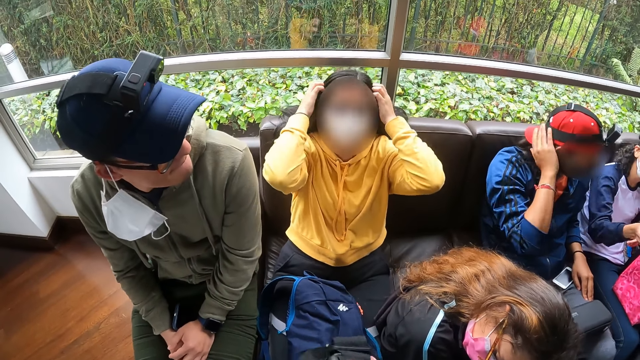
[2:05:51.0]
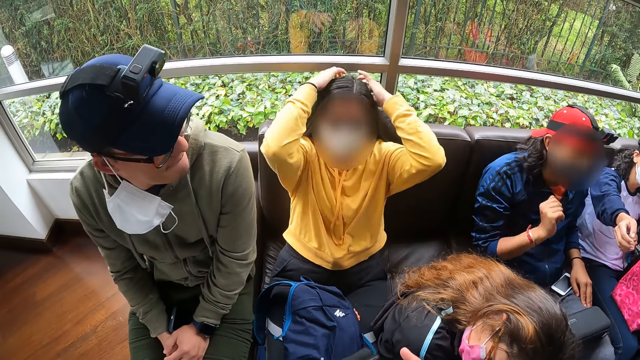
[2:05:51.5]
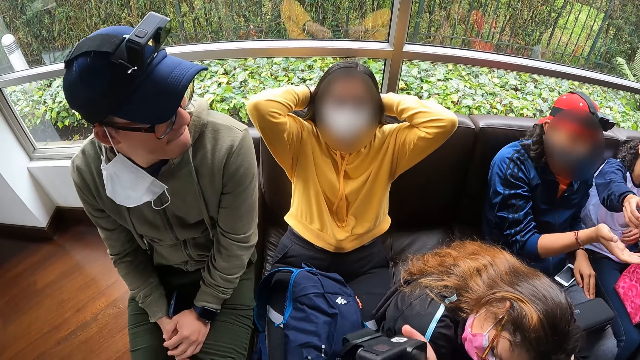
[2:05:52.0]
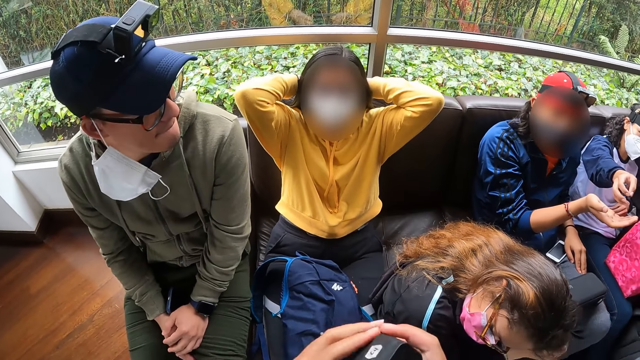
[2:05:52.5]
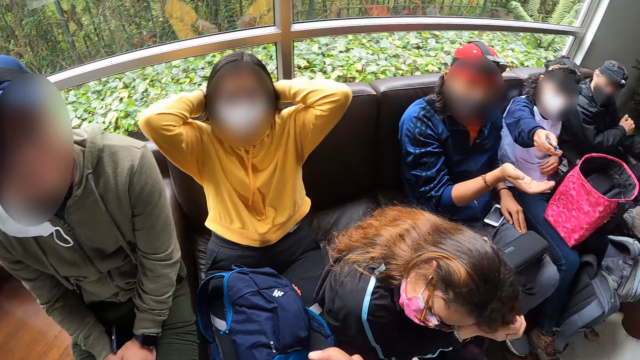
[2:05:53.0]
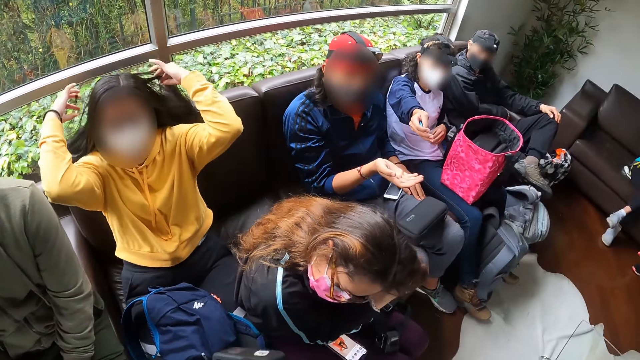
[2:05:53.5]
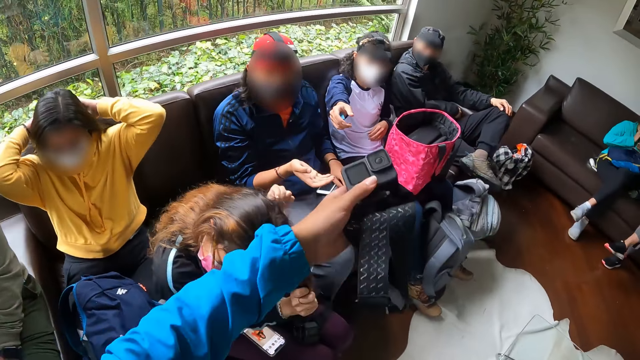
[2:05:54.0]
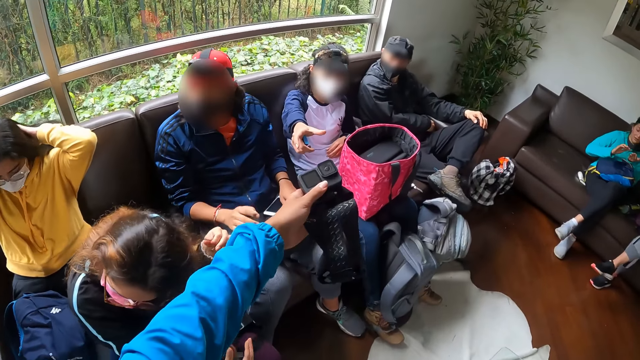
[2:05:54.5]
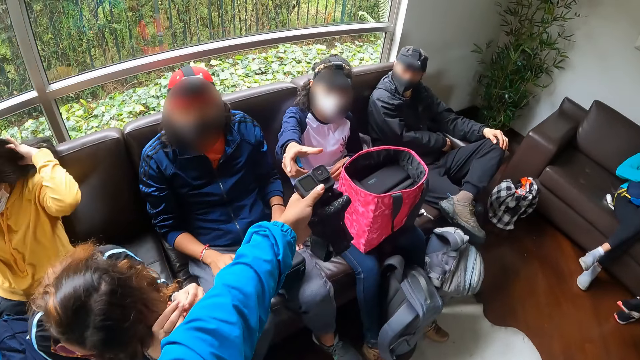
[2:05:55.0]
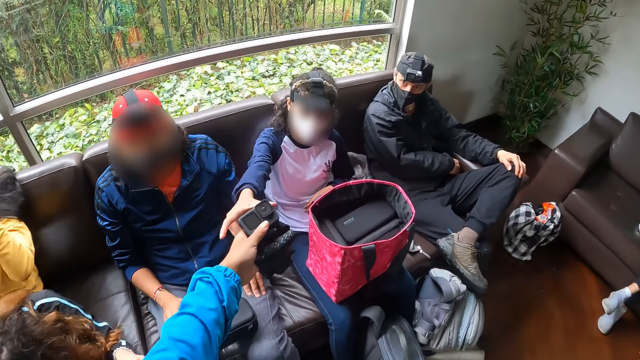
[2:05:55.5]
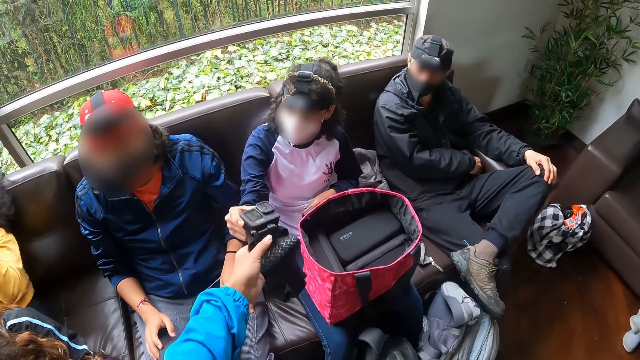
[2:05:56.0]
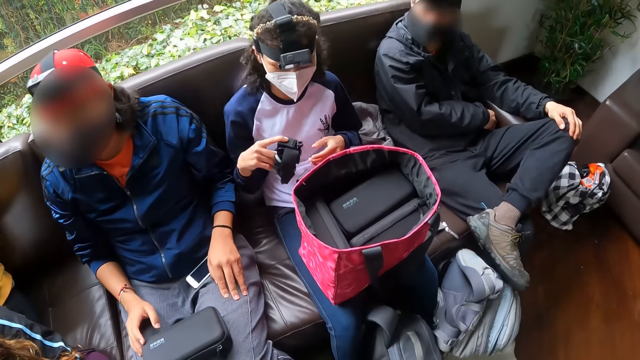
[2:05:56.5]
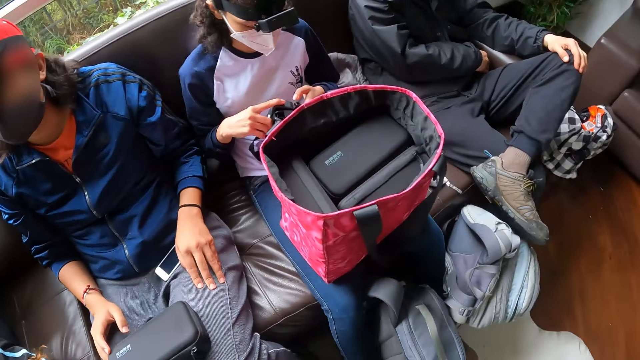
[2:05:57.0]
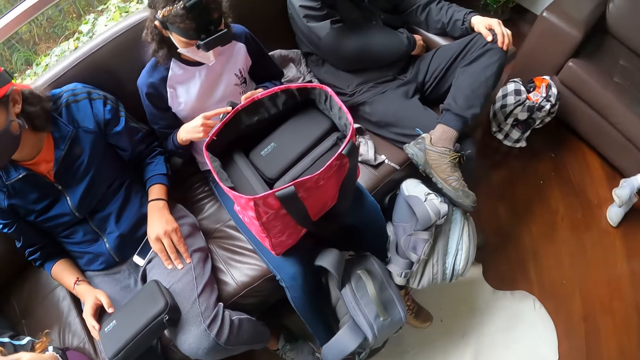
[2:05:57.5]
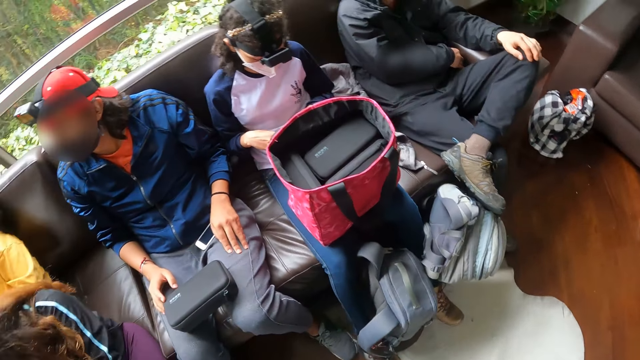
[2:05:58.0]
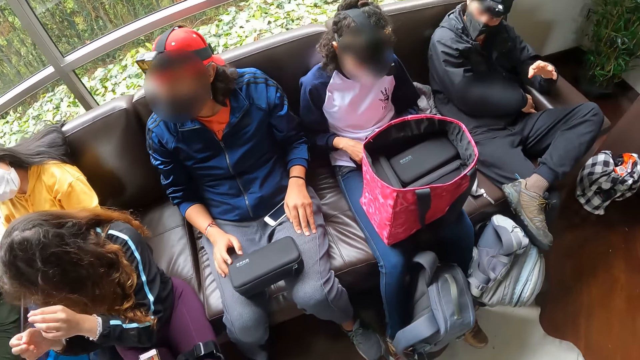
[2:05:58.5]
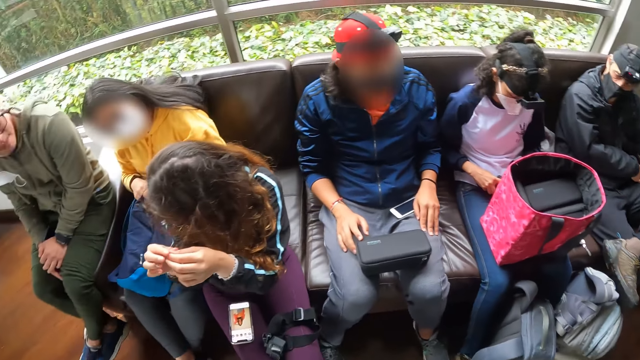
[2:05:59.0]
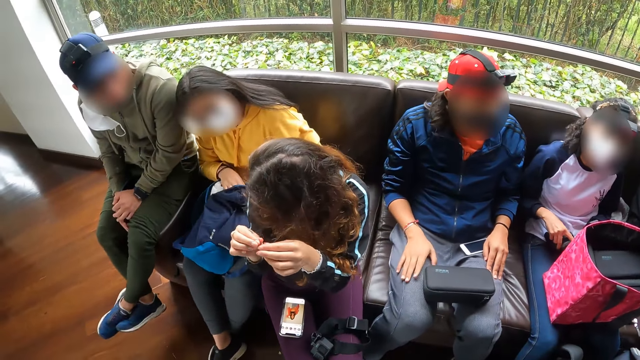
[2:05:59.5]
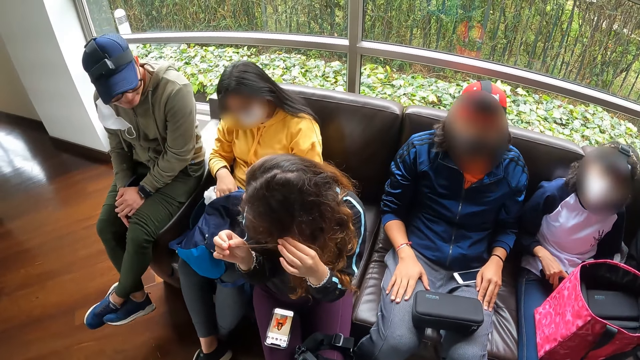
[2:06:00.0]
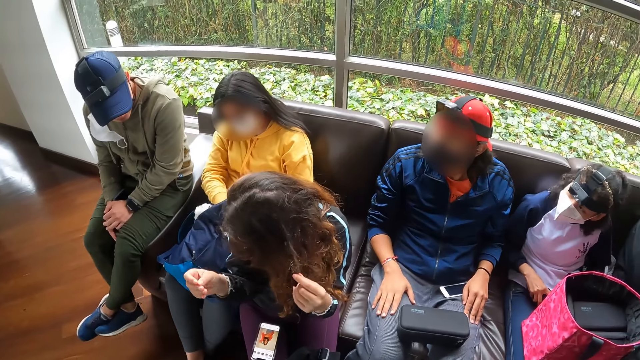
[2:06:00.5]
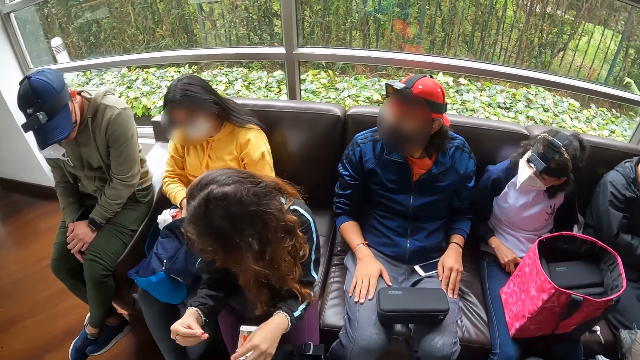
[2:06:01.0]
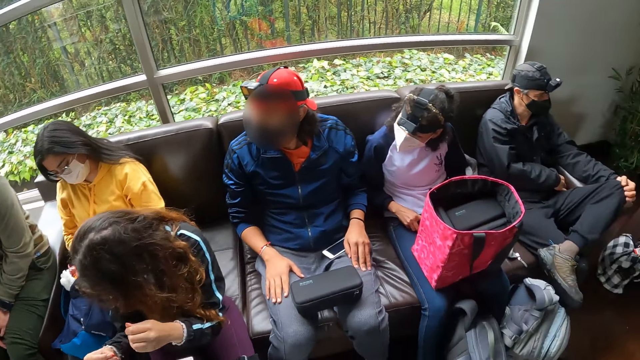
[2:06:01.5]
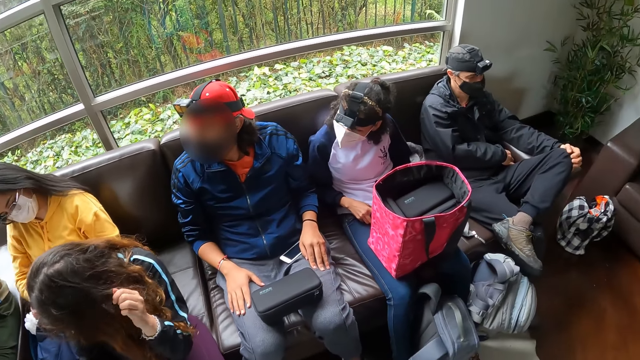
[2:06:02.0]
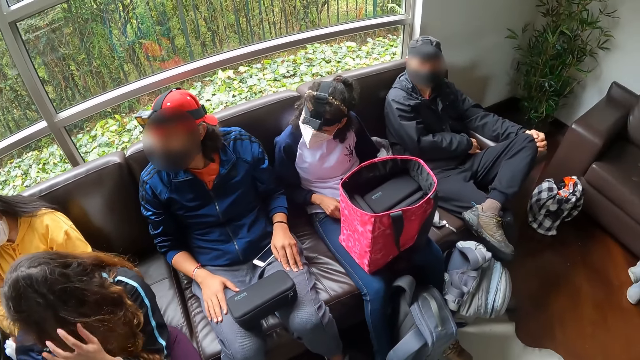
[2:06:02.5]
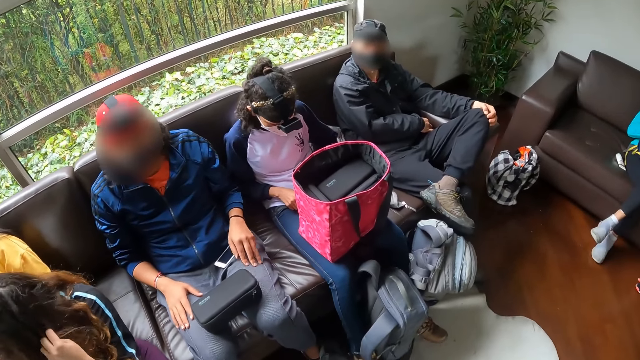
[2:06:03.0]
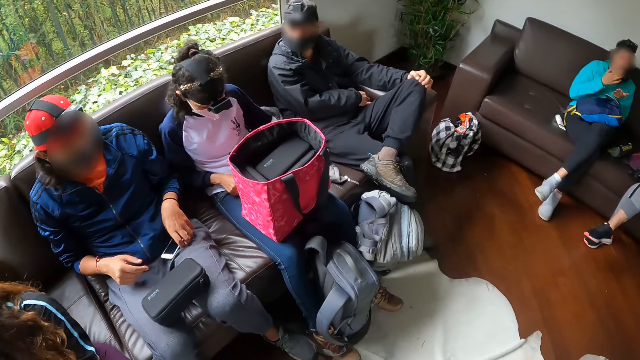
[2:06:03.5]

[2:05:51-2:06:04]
The camera wearer moves around. He gives the camera to a woman with his left hand. He looks around.

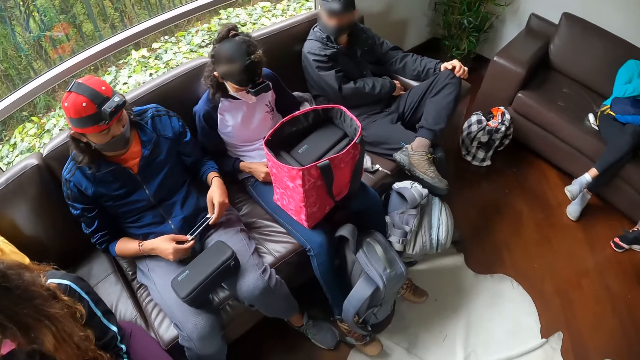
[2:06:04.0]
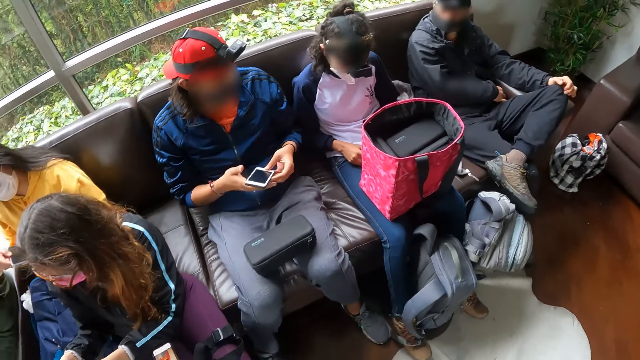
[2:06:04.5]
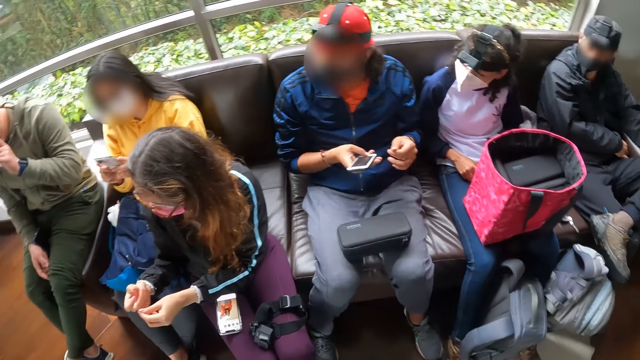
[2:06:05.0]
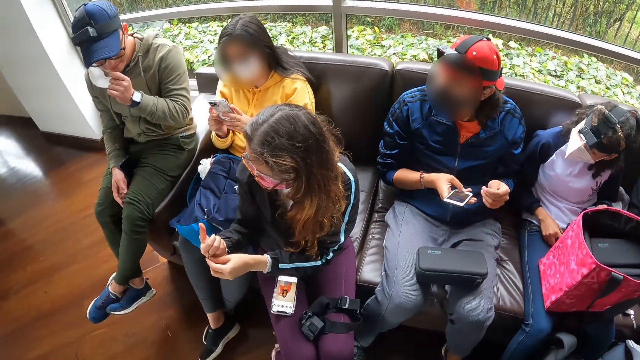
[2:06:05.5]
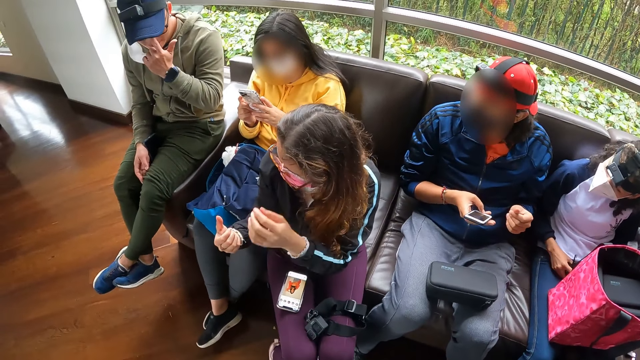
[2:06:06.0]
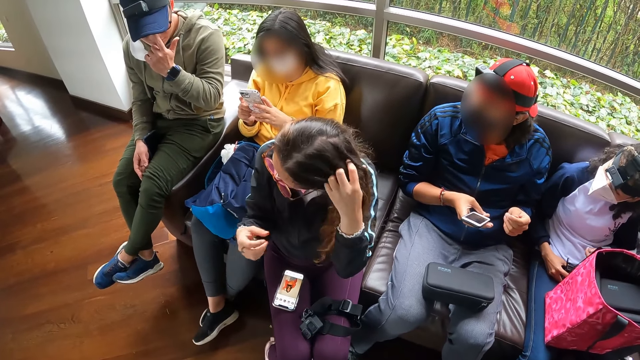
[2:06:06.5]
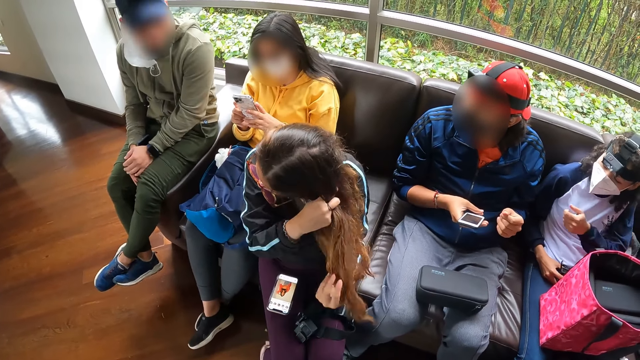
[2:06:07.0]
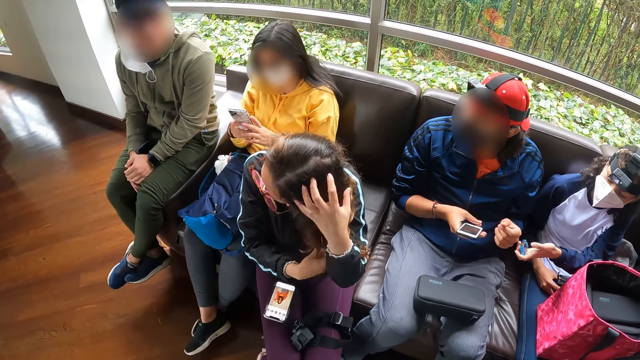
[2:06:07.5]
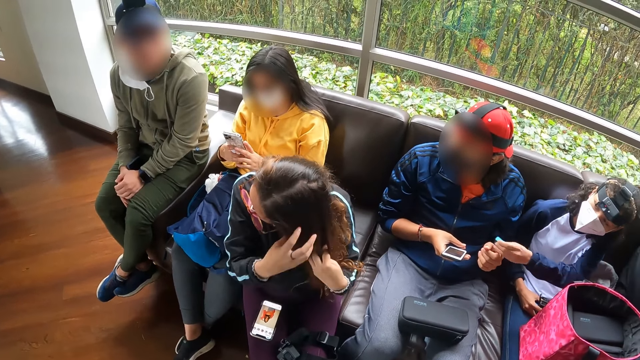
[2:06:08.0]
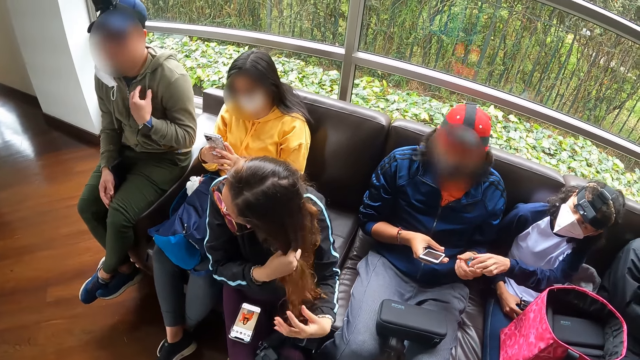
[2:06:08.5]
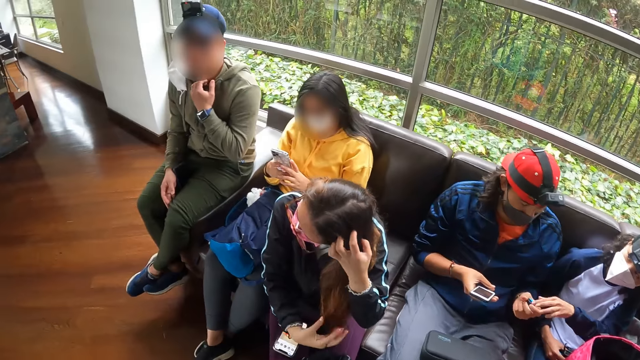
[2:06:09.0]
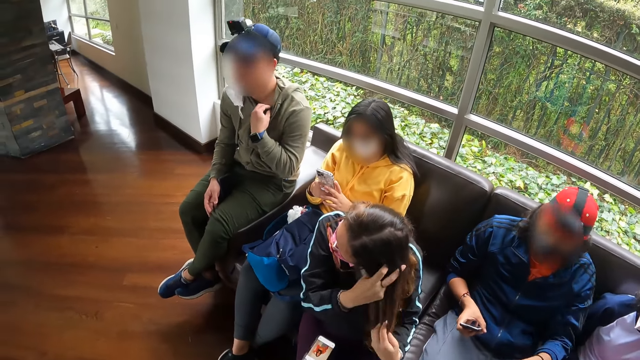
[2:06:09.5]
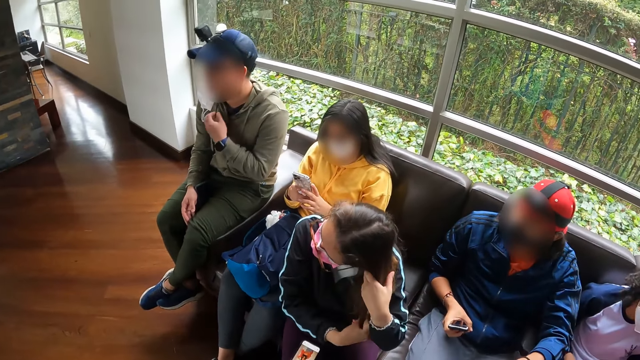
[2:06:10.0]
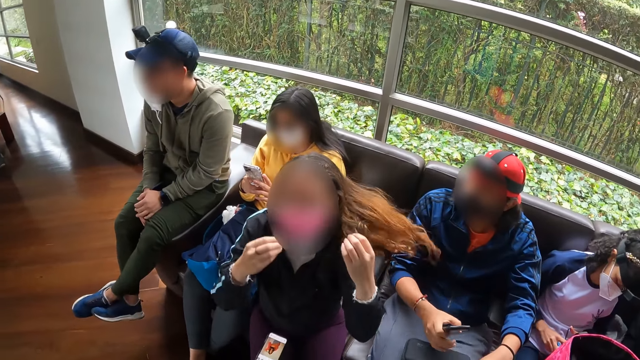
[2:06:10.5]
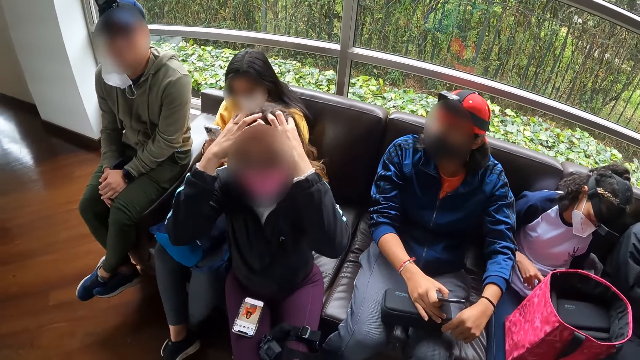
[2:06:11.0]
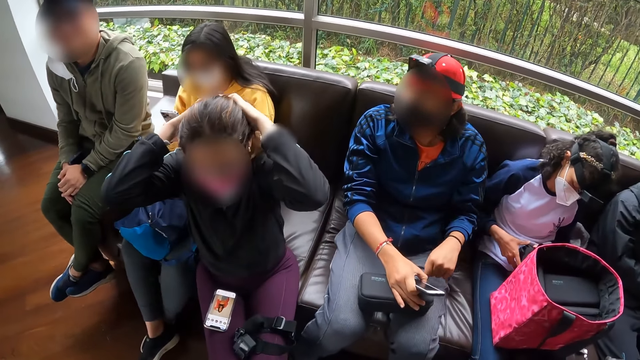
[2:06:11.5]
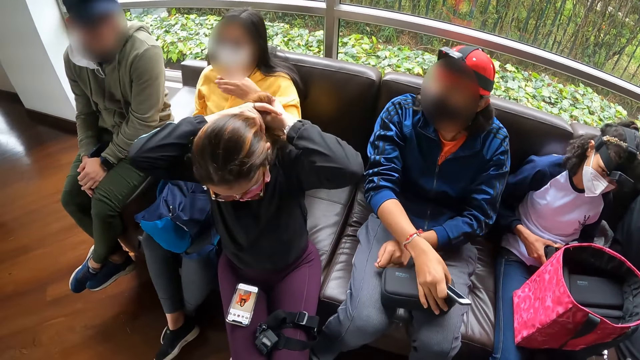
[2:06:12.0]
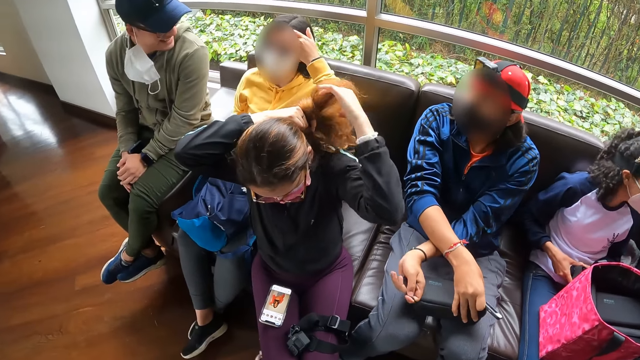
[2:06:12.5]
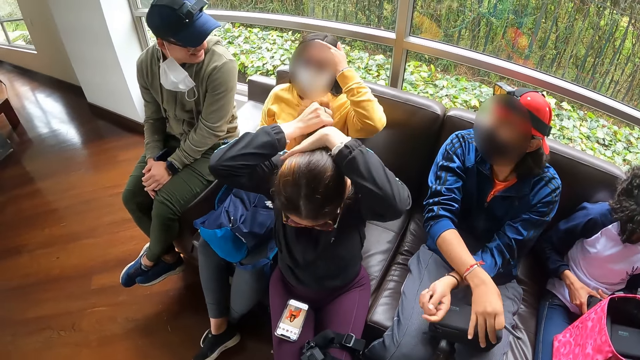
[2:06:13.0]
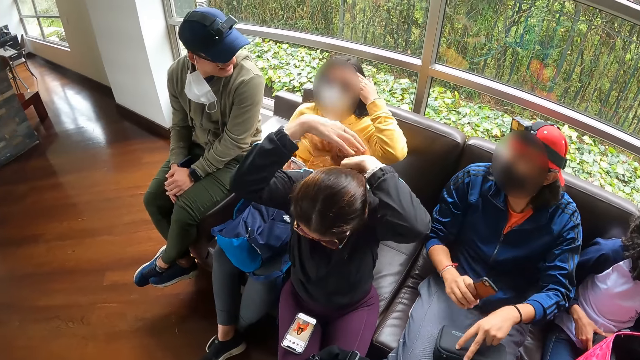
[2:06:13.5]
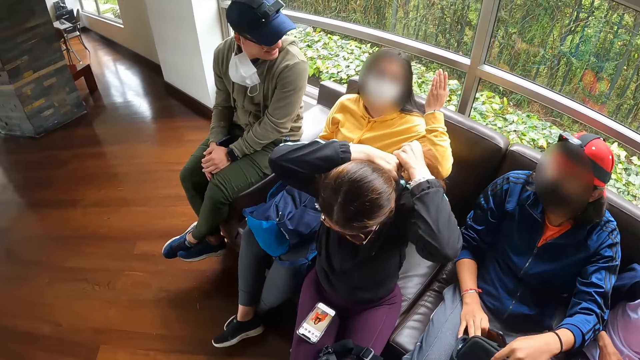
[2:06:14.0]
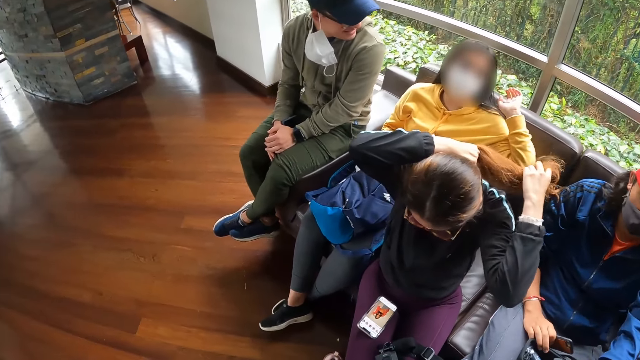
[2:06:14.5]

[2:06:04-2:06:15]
A woman gives a battery to a man with her right hand. The man opens the zip of the box with his left hand.
